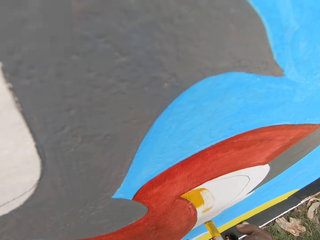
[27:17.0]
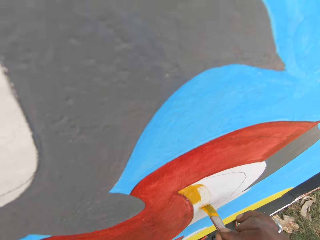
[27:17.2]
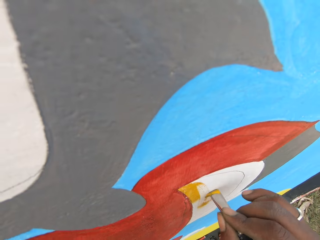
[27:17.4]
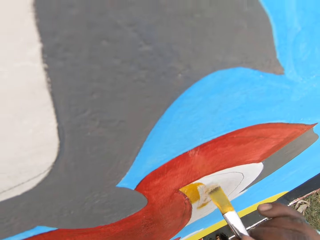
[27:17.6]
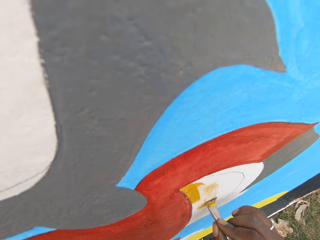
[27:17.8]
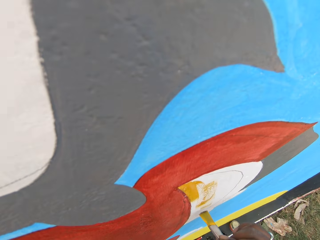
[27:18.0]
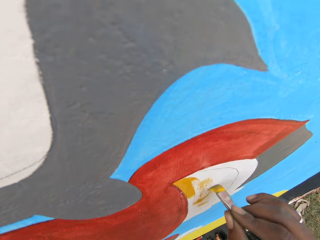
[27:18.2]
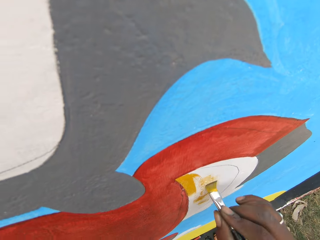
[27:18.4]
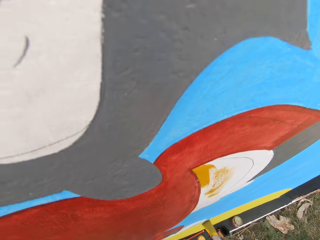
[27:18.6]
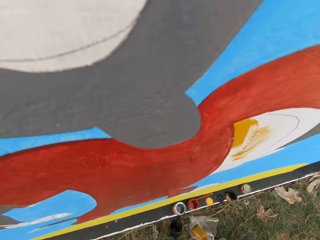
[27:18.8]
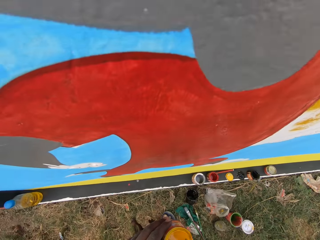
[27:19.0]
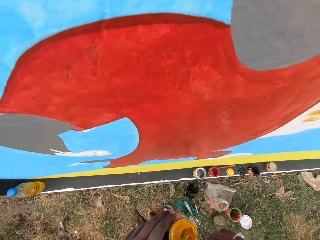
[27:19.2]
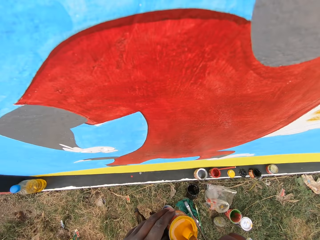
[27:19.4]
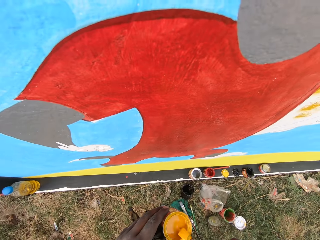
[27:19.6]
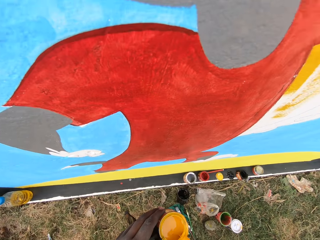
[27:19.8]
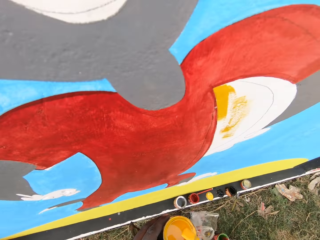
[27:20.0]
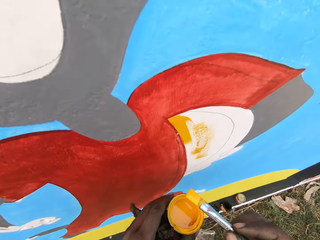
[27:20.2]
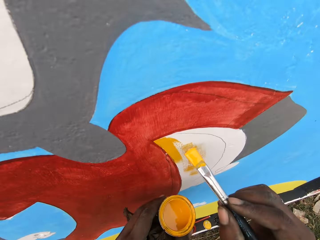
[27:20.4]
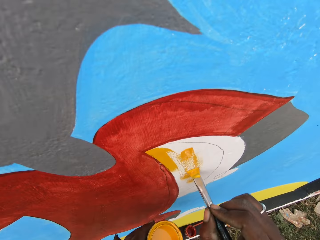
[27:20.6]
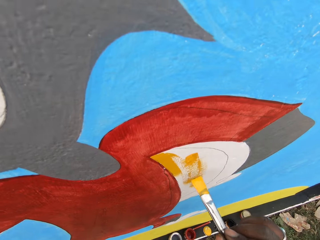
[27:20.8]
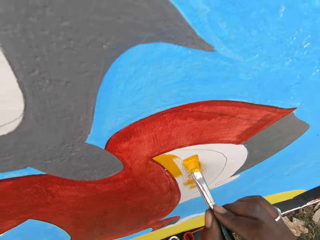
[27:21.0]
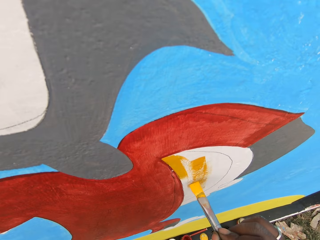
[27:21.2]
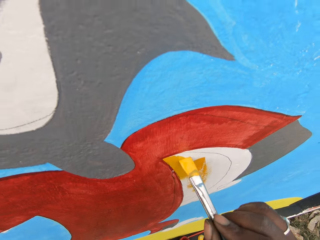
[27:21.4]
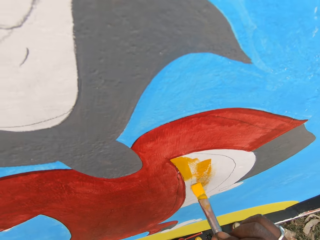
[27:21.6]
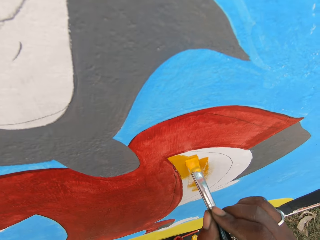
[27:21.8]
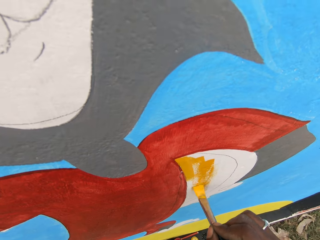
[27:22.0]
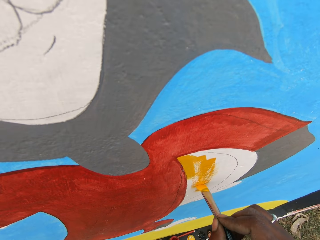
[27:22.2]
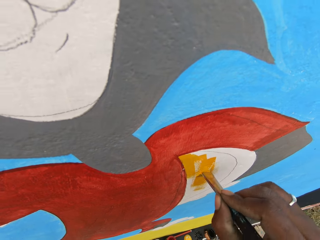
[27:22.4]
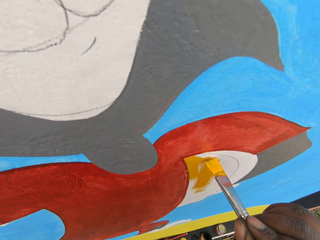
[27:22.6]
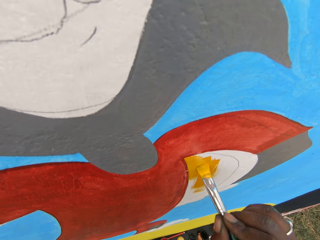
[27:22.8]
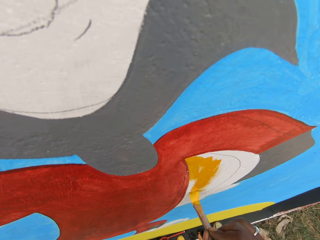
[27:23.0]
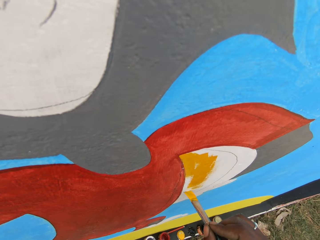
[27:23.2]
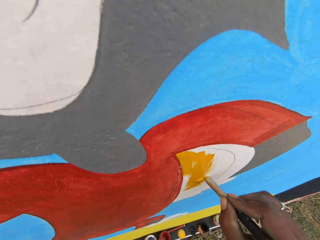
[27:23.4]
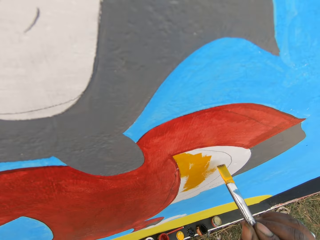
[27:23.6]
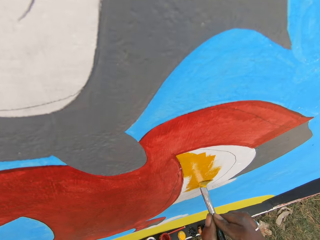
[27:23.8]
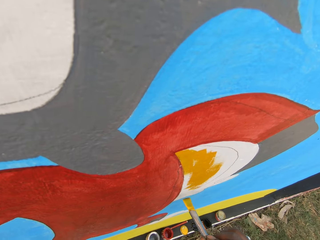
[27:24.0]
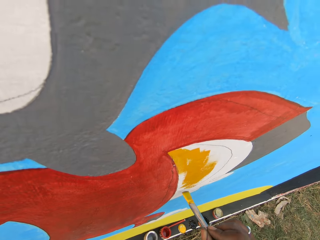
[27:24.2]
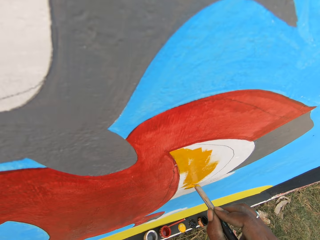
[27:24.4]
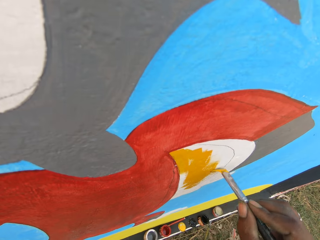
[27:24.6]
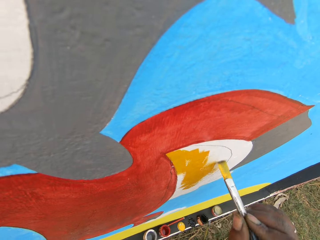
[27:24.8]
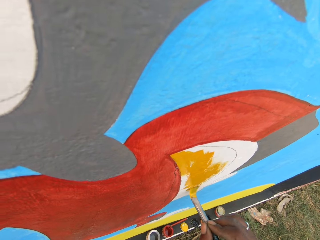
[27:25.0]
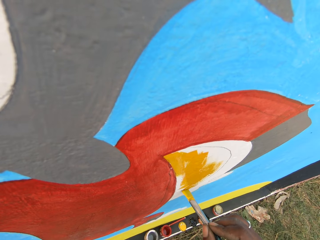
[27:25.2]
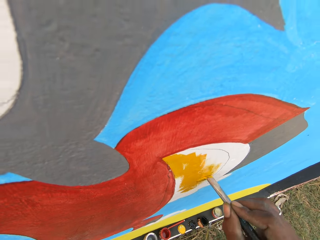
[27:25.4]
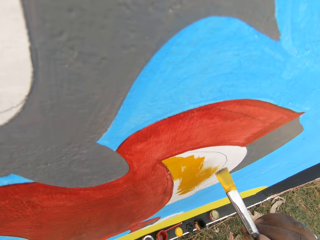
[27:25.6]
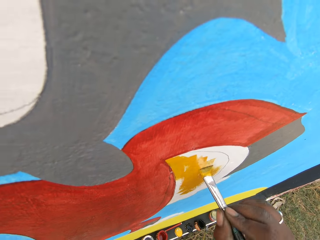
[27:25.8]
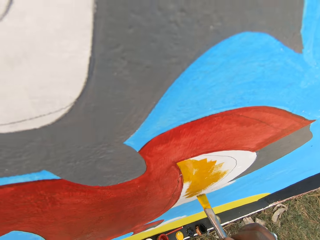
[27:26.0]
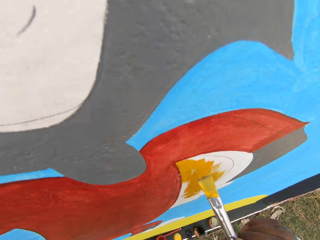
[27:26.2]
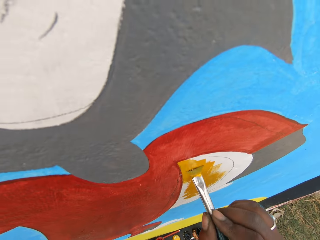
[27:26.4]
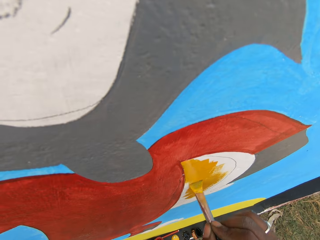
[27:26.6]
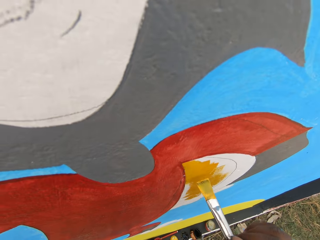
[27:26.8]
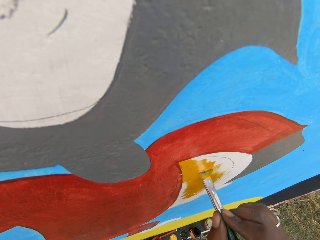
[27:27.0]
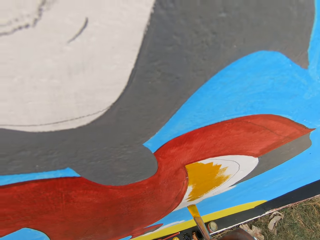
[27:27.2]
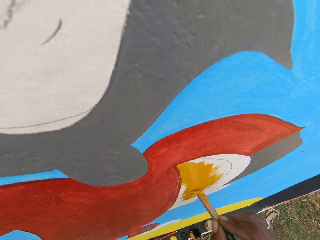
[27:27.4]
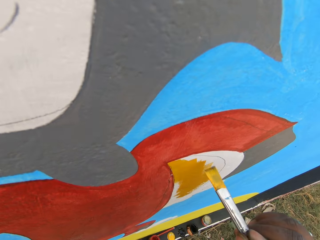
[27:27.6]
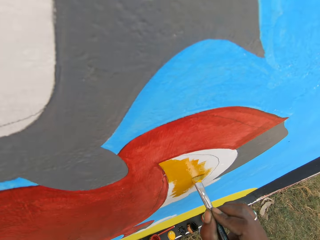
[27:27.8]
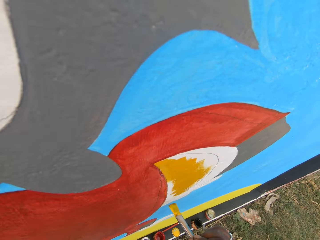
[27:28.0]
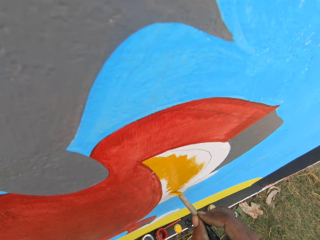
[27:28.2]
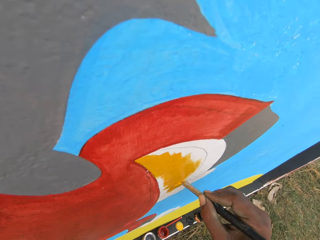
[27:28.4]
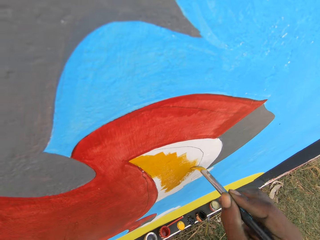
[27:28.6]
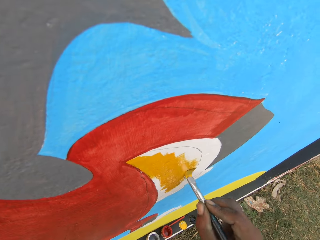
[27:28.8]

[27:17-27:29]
The camera wearer dips the brush into the painting can. They paint the wall with the painting brush.

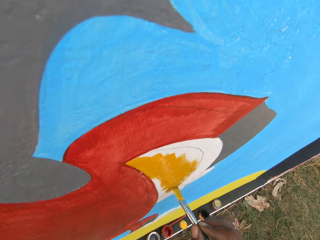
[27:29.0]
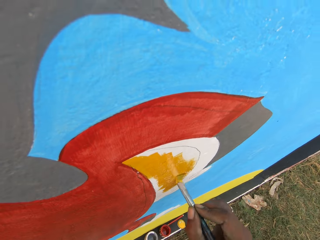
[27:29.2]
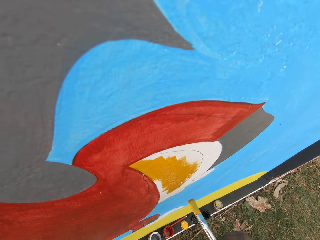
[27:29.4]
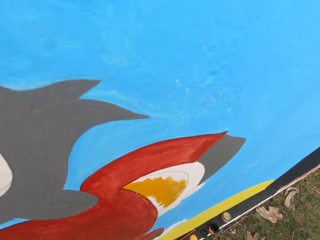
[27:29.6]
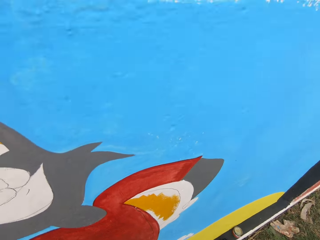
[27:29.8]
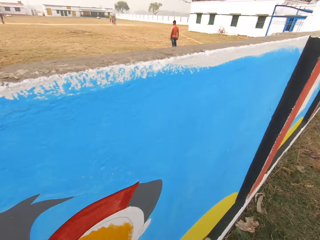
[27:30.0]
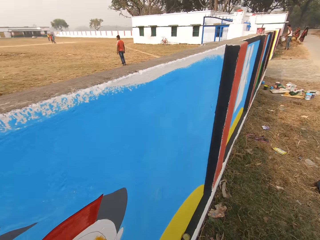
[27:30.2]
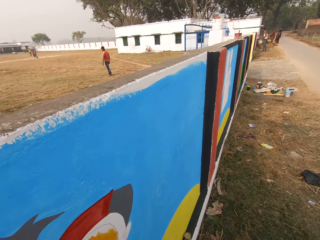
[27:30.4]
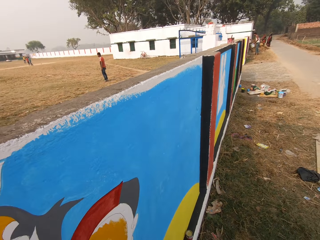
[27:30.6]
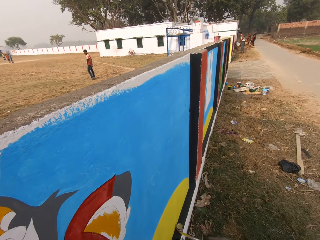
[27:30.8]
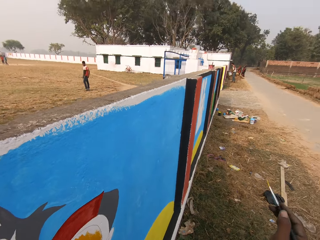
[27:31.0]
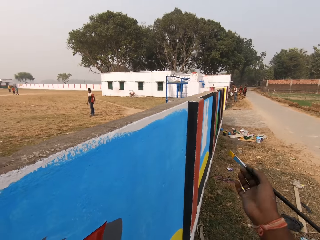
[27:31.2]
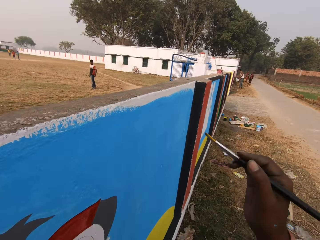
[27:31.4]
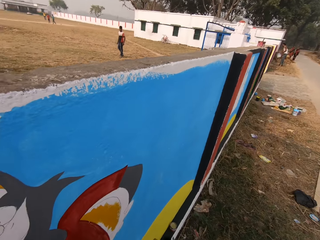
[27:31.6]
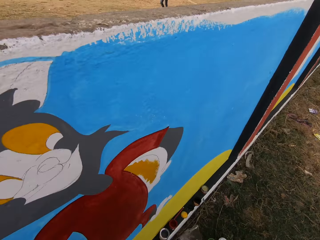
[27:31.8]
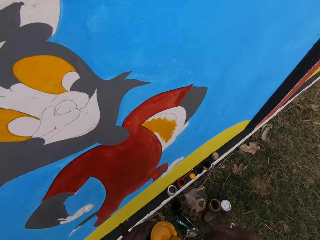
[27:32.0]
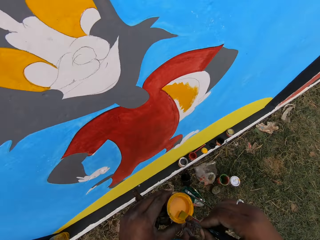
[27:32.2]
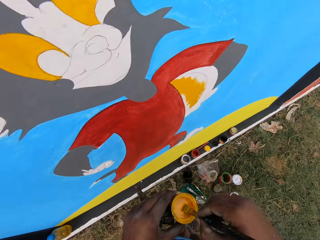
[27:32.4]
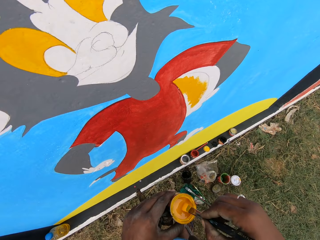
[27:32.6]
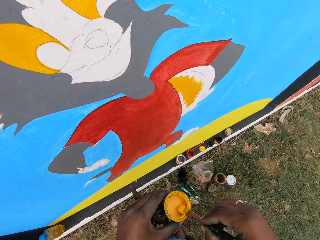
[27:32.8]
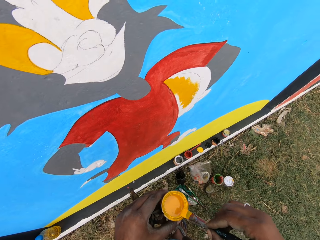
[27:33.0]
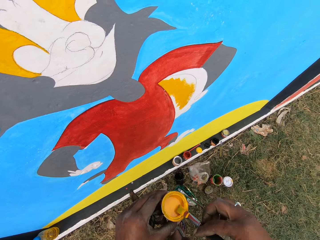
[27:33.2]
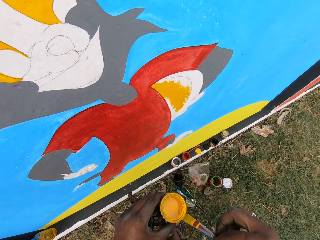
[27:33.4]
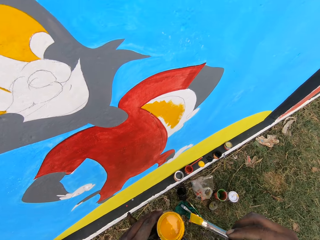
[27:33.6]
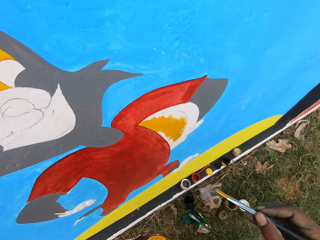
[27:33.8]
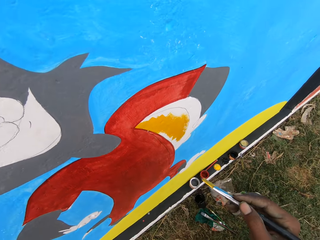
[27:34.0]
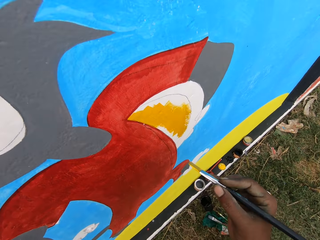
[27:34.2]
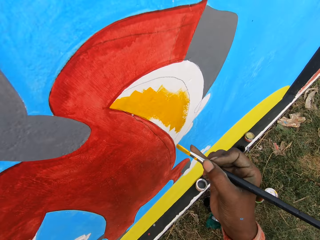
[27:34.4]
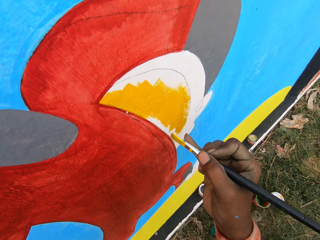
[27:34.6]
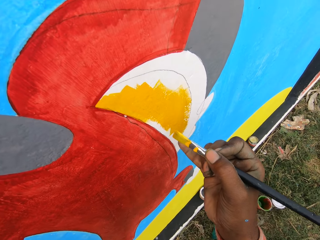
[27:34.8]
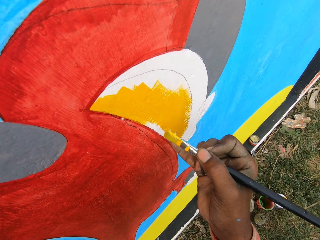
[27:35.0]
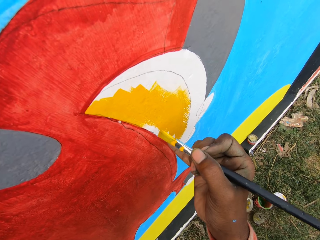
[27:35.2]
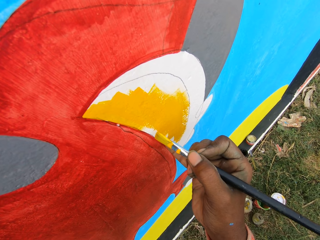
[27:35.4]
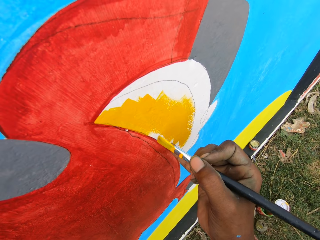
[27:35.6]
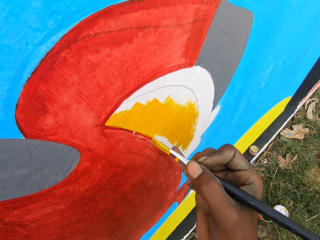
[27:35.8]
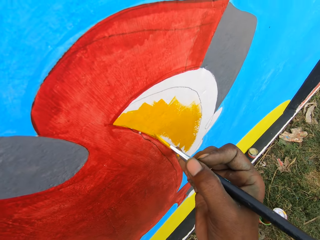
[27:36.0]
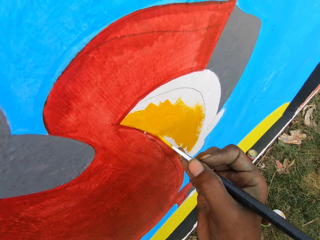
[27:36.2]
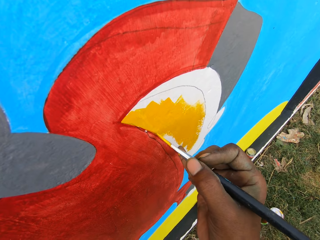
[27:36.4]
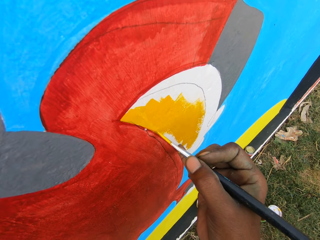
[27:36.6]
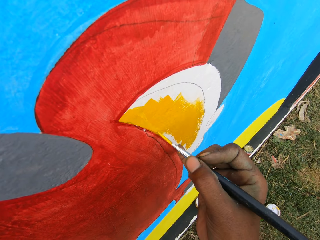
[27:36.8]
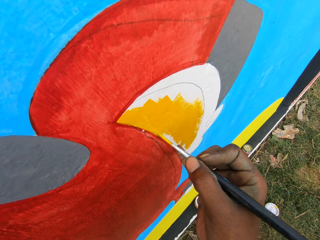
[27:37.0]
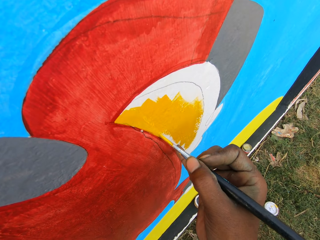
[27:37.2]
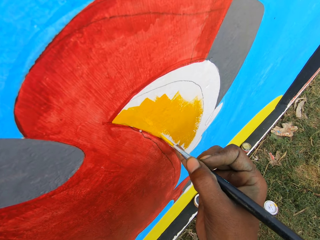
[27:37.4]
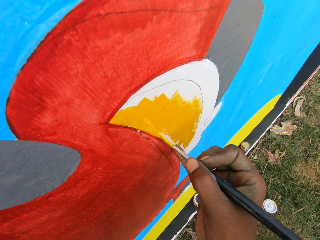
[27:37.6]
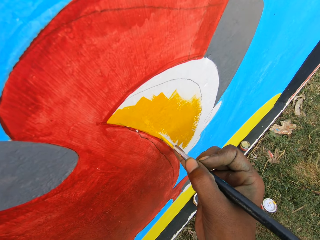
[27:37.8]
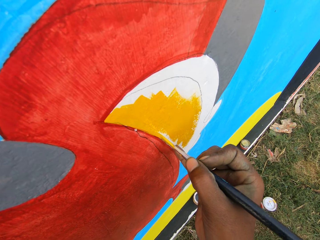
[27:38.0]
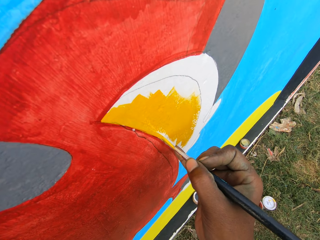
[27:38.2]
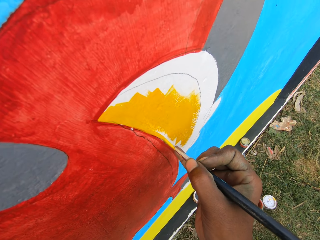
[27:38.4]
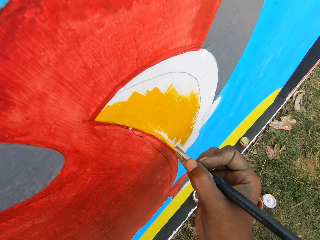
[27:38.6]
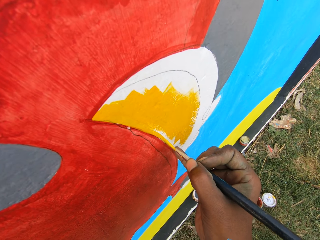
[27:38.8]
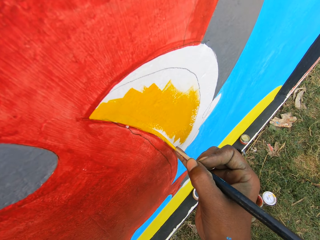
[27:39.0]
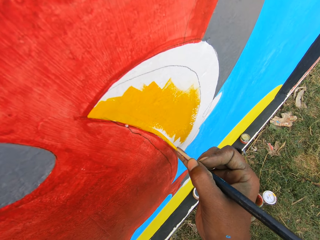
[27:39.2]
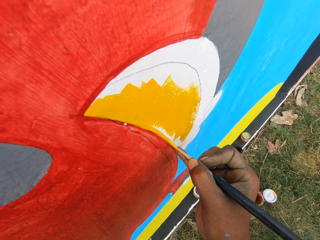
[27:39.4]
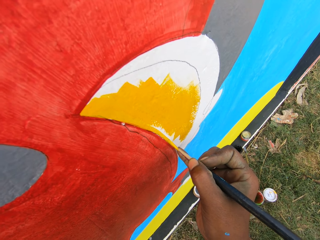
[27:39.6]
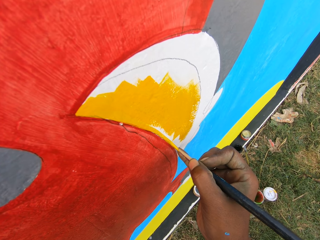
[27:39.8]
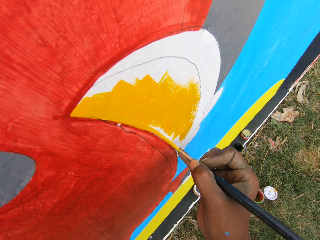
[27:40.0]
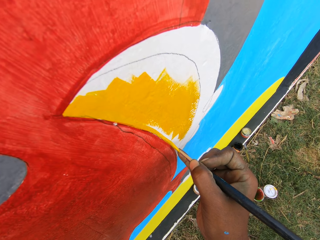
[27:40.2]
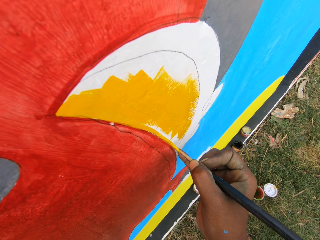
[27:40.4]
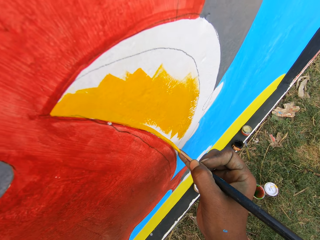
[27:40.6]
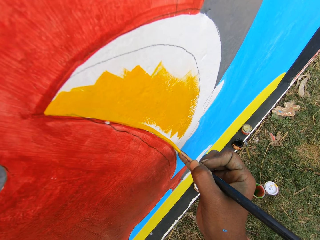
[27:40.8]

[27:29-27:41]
The camera wearer points on a wall. They talk to a man. They dip the brush into the painting can. They smear the brush on the edges of the can. They paint the wall with the painting brush.
